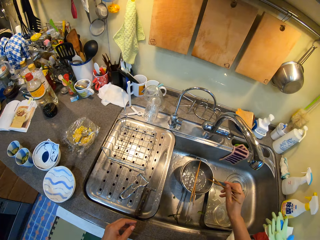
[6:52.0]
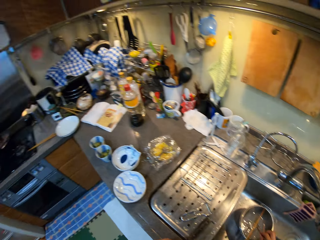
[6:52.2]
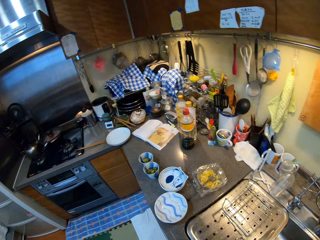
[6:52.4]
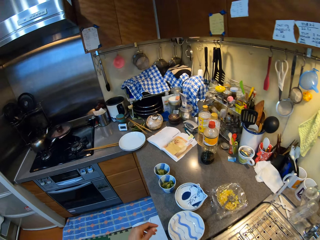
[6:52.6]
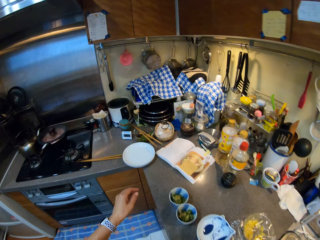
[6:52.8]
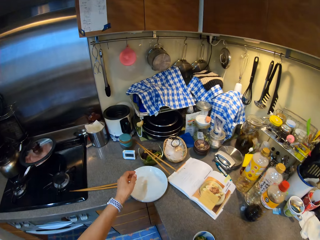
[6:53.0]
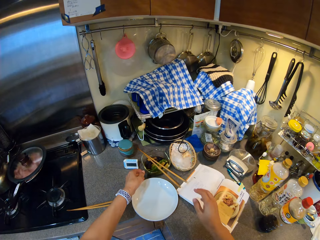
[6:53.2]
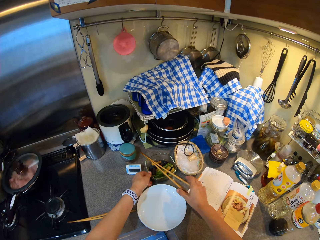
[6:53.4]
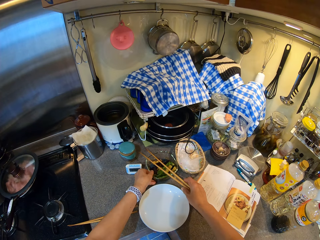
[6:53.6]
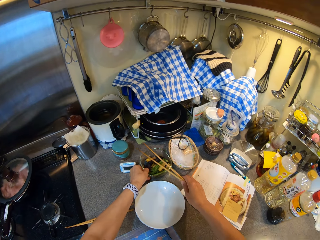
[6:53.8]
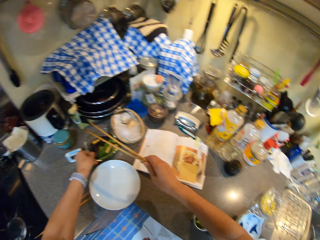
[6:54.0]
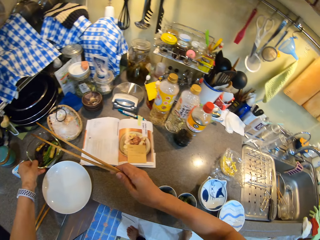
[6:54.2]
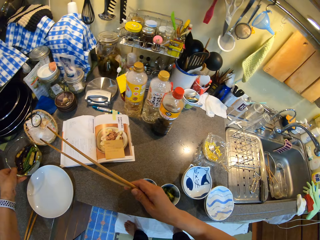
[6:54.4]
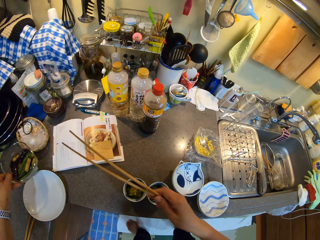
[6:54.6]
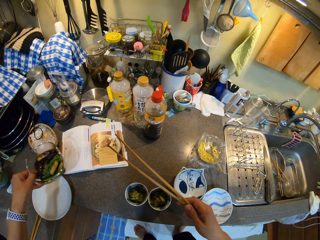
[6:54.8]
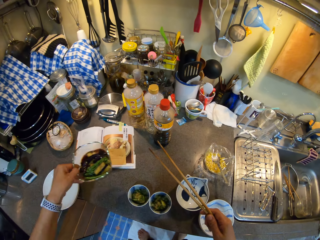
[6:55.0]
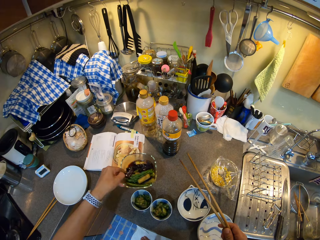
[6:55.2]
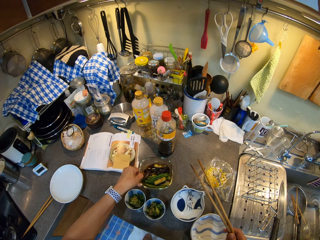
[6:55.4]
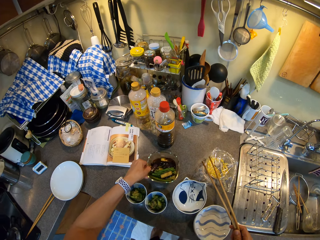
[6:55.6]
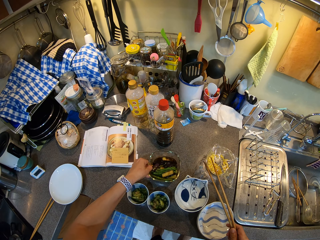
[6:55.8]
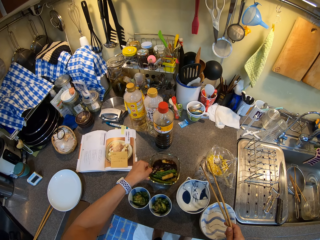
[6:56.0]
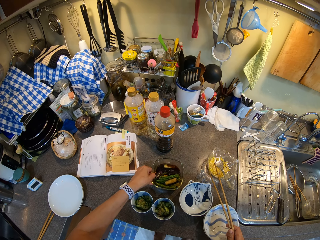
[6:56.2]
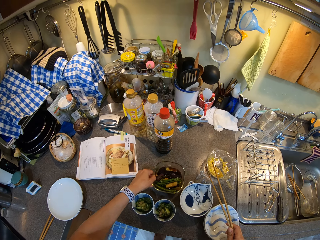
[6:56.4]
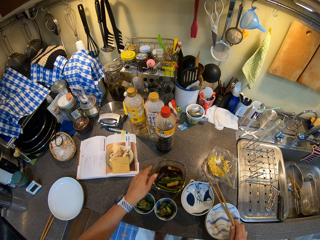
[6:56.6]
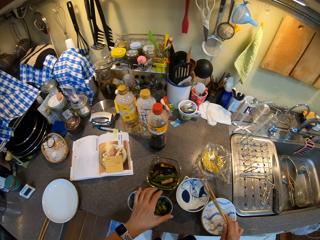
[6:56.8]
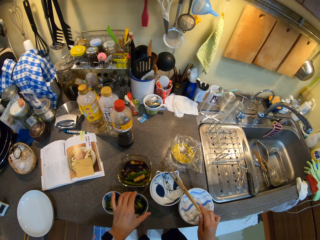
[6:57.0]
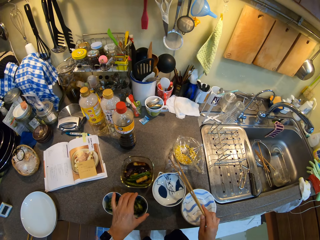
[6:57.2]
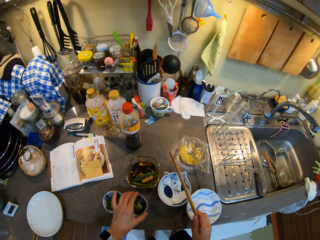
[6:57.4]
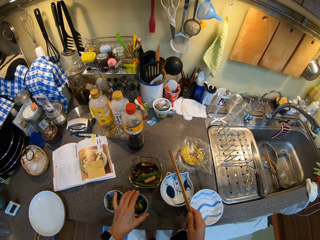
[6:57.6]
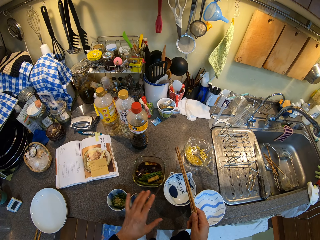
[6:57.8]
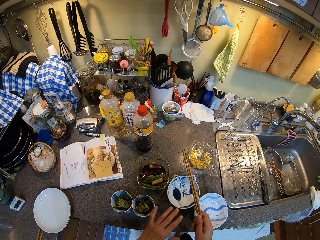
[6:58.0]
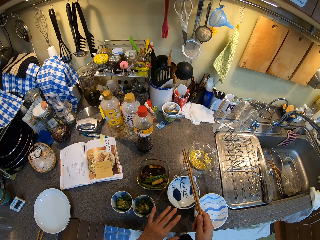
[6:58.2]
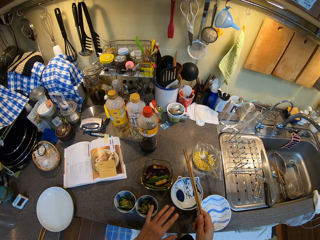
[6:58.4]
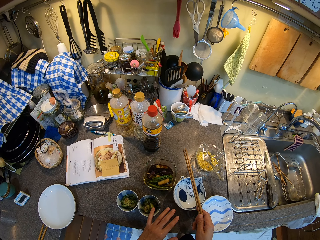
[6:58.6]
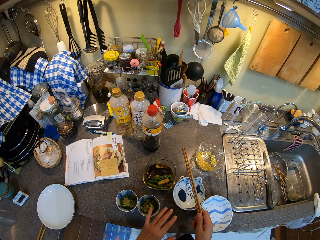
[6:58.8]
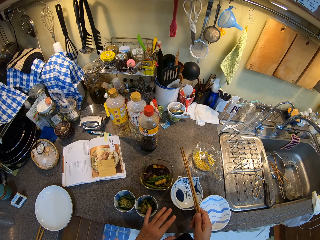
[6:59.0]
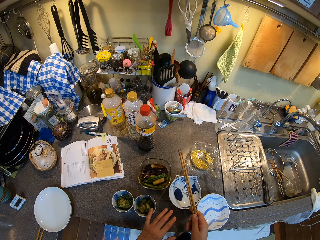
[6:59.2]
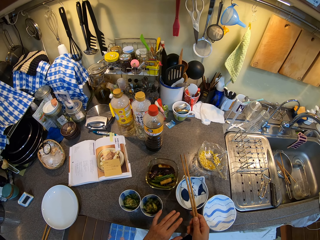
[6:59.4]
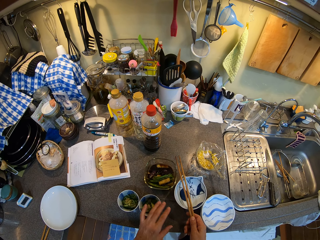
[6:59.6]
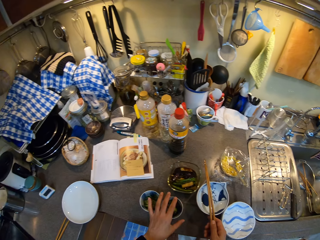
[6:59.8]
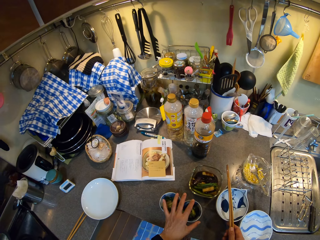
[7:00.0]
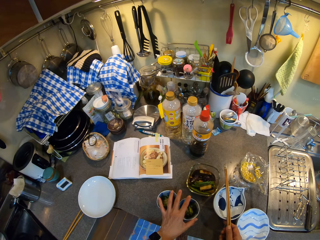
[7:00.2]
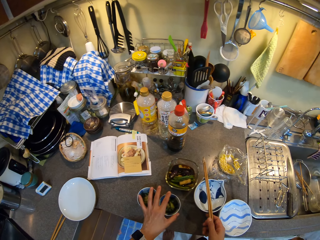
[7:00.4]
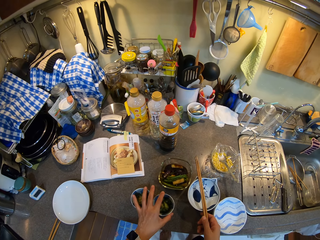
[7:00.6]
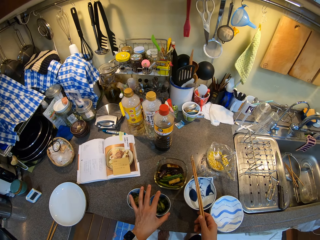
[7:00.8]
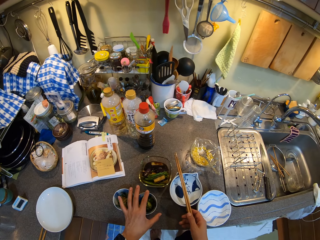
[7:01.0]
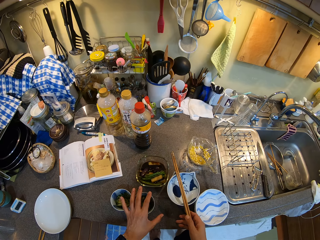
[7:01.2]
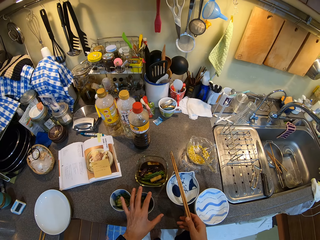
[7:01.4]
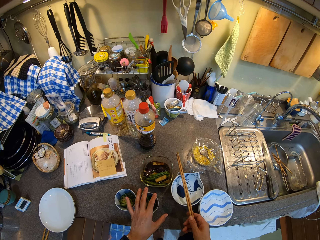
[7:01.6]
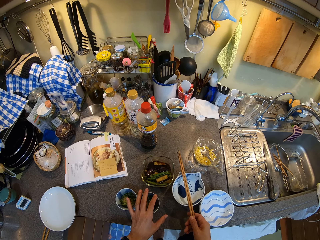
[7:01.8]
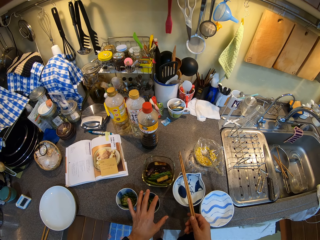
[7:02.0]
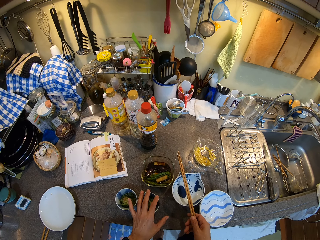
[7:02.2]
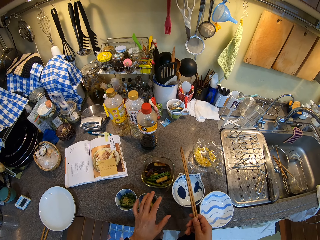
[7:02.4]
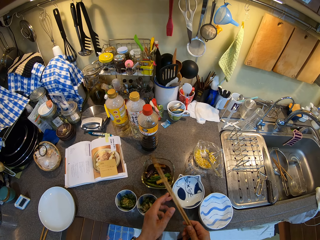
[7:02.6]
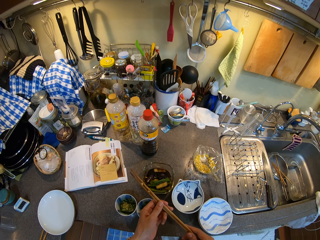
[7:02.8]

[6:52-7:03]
The camera wearer puts wooden serving sticks in the utensil rack. They walk in the kitchen. They pick a bowl of eggplant and pick the wooden serving sticks. They pick the bowl on the countertop. They put the bowl of eggplant on the kitchen counter. They move bowls. They move cups of cooked cucumber aside.

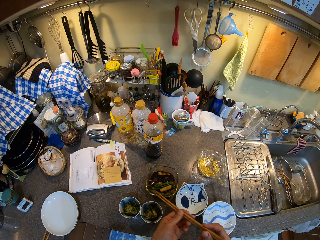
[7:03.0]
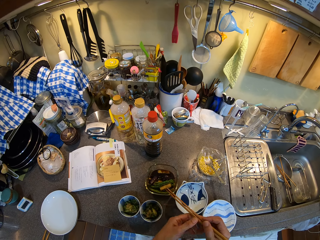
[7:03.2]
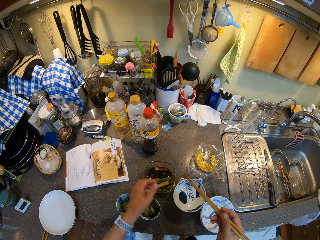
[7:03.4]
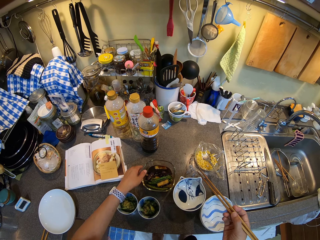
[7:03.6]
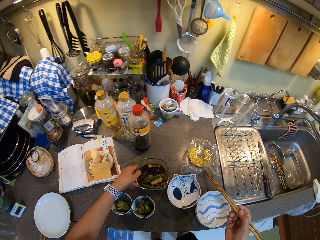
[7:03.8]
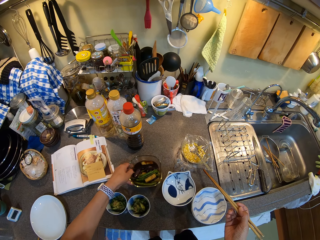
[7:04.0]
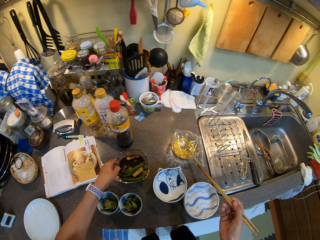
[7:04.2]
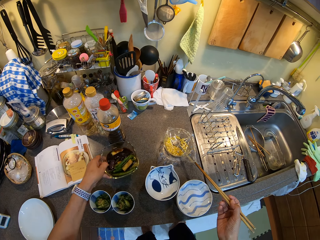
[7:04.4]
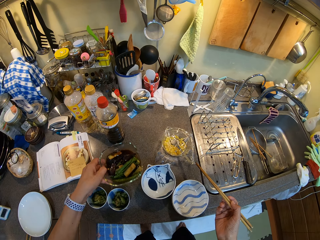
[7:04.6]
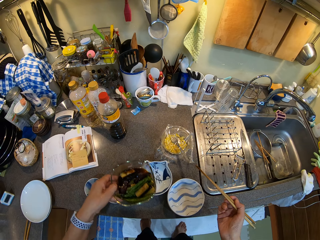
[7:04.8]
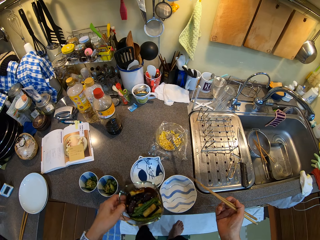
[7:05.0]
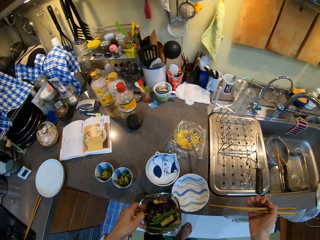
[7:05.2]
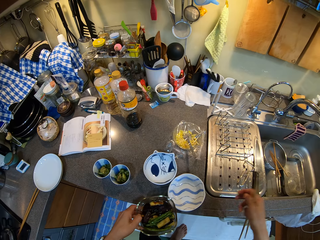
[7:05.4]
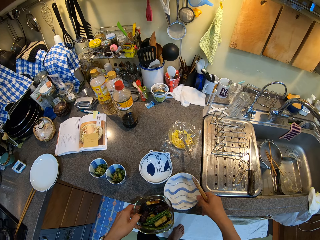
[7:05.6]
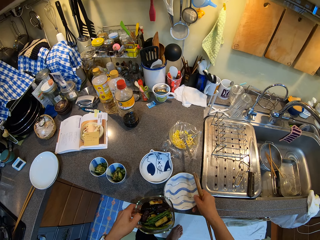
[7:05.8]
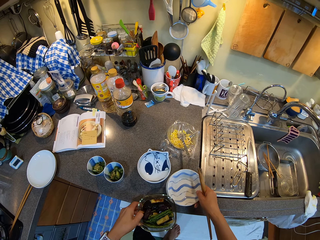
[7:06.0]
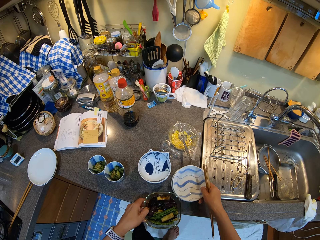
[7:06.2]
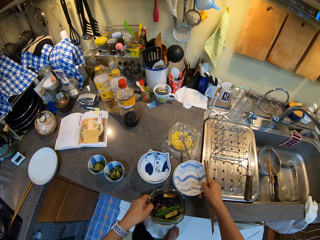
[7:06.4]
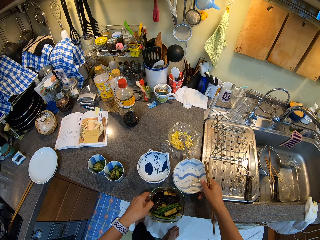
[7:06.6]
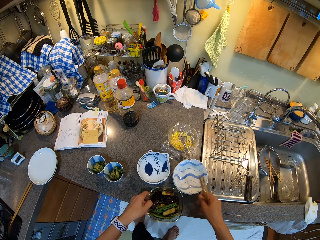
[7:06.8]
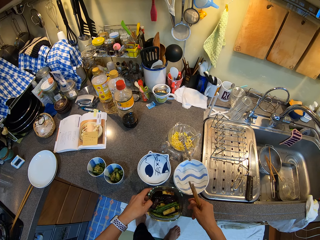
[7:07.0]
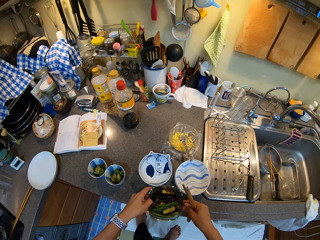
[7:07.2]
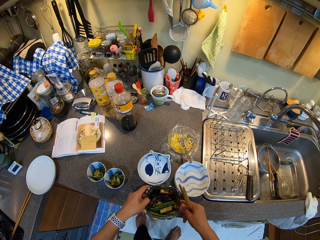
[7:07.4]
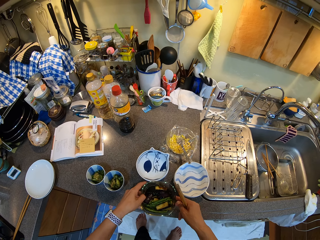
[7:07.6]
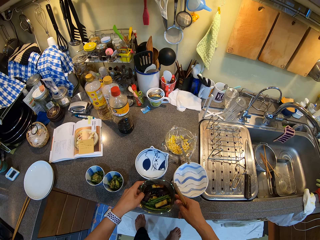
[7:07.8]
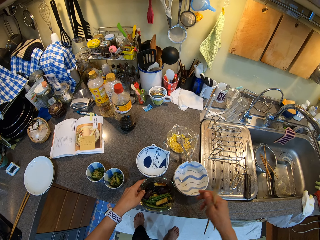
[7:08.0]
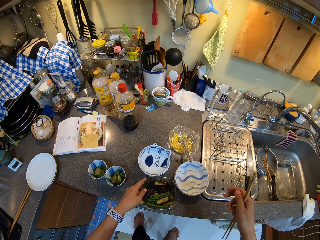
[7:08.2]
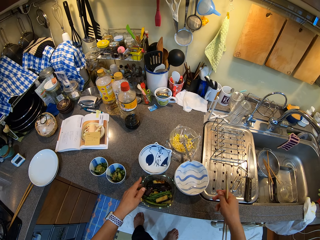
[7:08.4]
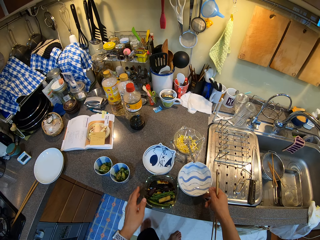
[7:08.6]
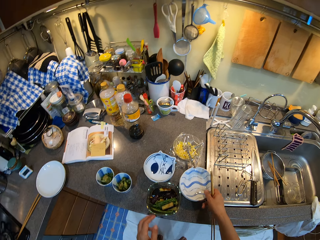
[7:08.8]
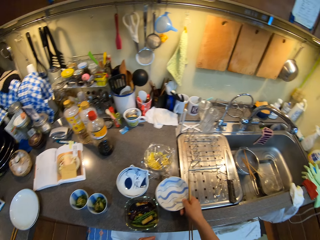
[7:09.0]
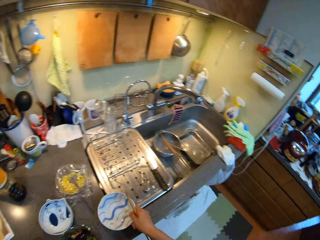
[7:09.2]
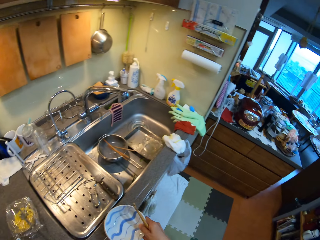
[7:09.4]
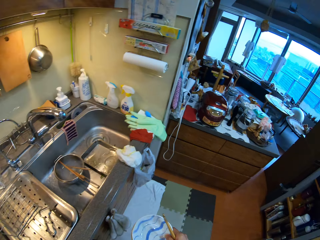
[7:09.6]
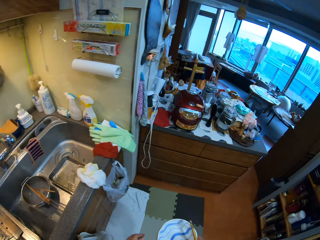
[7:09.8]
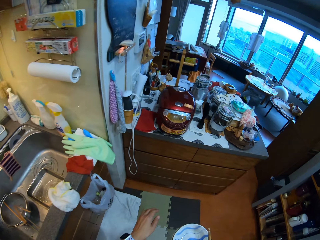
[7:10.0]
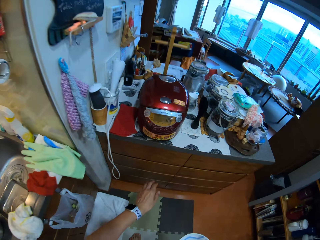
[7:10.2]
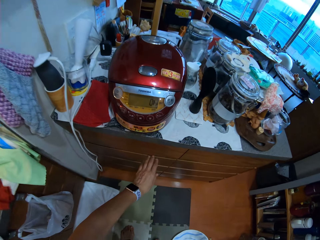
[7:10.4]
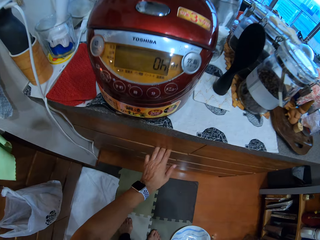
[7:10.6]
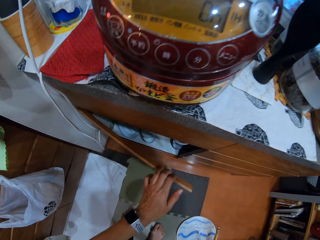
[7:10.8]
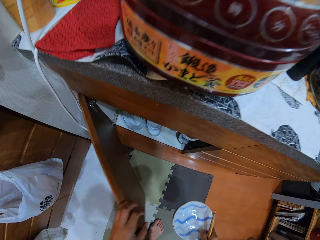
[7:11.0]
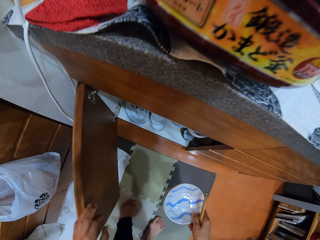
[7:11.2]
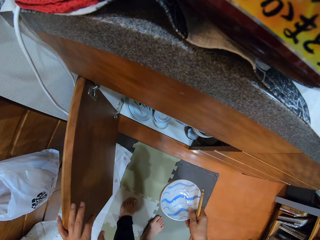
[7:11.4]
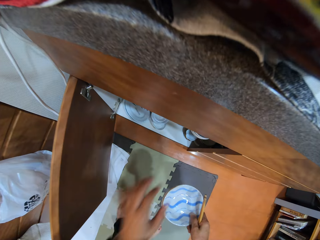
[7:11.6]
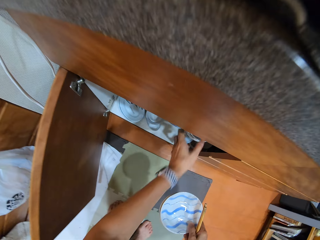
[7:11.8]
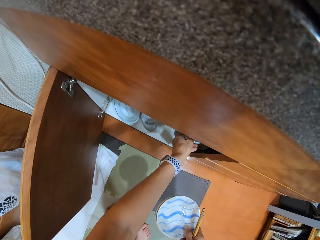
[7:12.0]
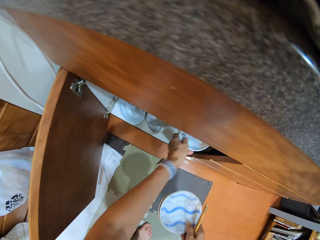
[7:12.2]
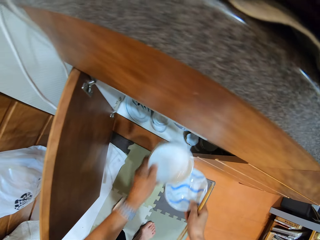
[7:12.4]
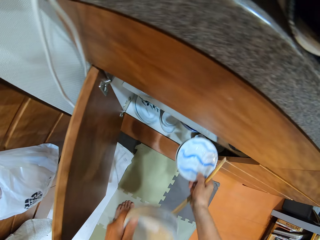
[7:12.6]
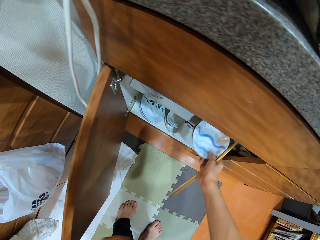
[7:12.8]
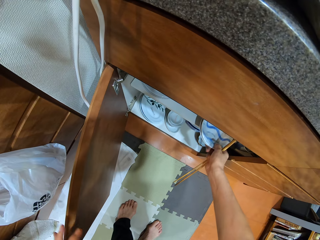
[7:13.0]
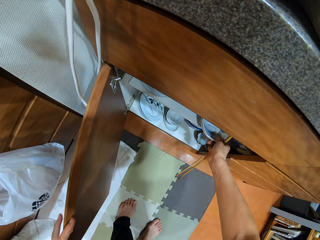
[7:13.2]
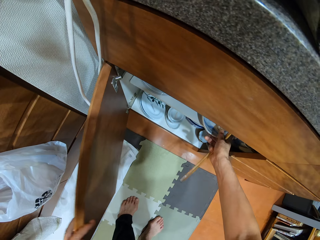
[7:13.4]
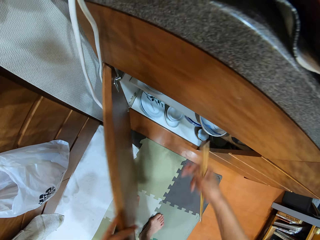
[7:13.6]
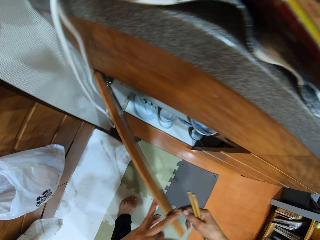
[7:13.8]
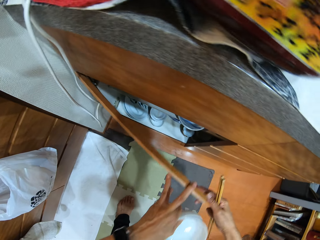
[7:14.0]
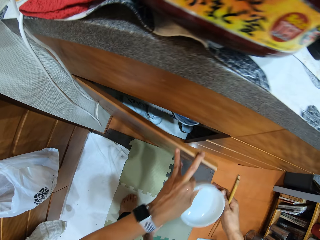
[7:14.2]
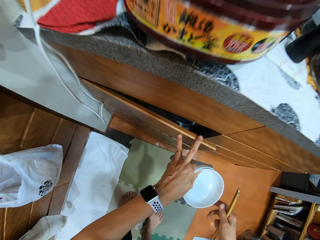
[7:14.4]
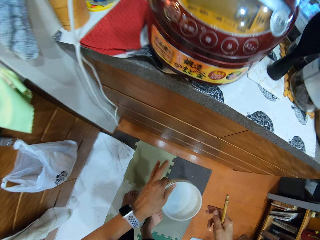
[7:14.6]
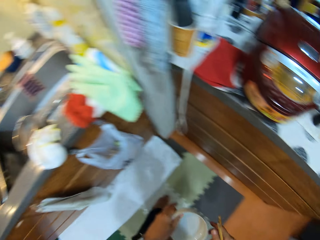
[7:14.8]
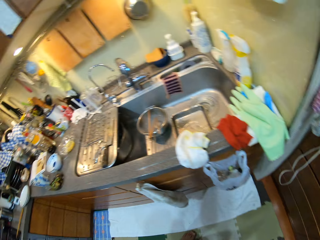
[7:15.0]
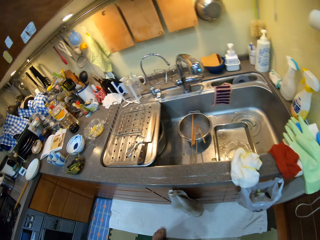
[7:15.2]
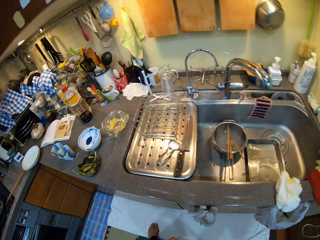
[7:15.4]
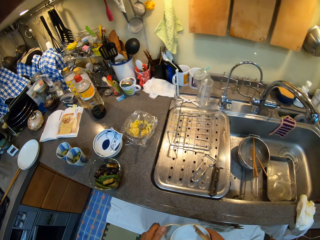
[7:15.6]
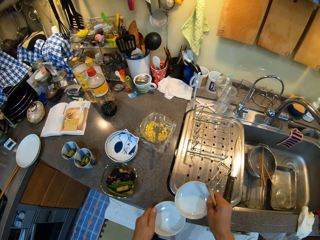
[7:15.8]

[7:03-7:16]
The camera wearer picks a bowl of eggplant. They move a bowl in the countertop. They push bowls. They put the bowl of eggplant on the kitchen counter. They pick plates. They open a door of the kitchen cabinet. They remove the plates in the cabinet. They put the plates in the kitchen cabinet. They close the kitchen cabinet door. They walk in the kitchen.
